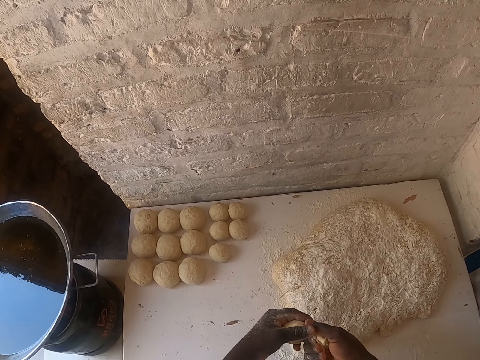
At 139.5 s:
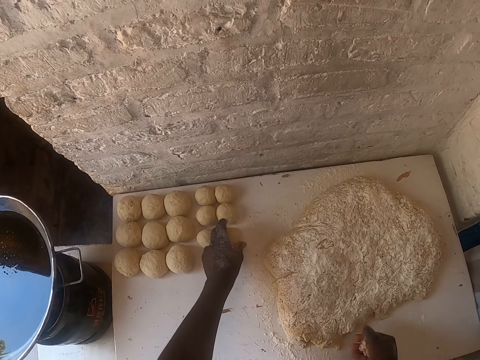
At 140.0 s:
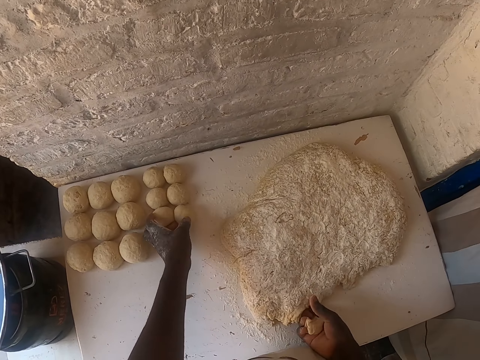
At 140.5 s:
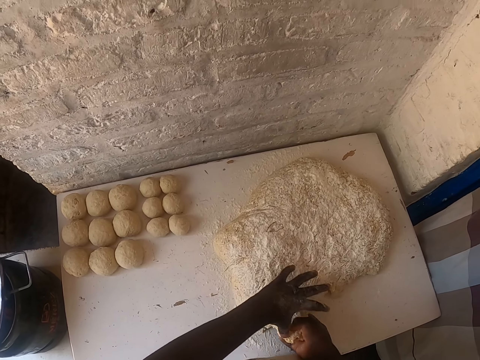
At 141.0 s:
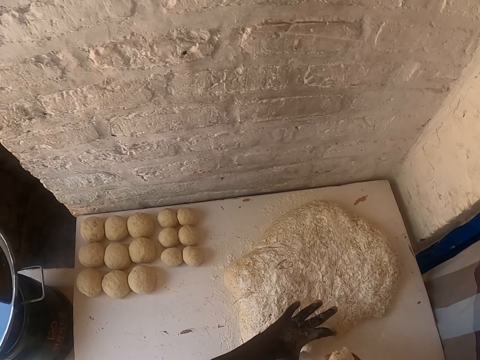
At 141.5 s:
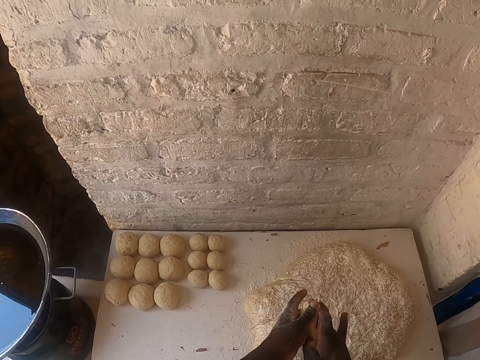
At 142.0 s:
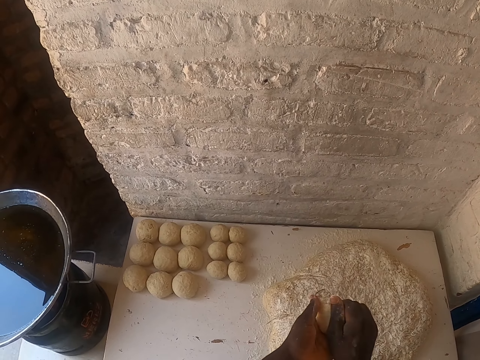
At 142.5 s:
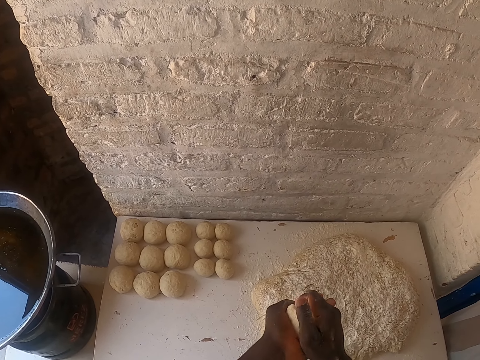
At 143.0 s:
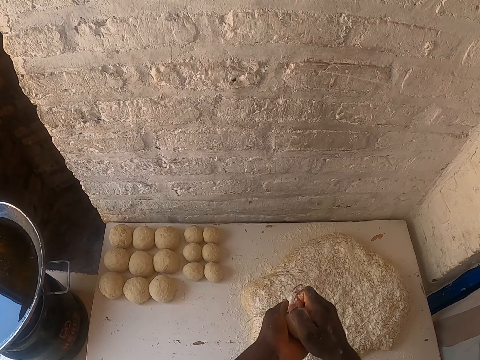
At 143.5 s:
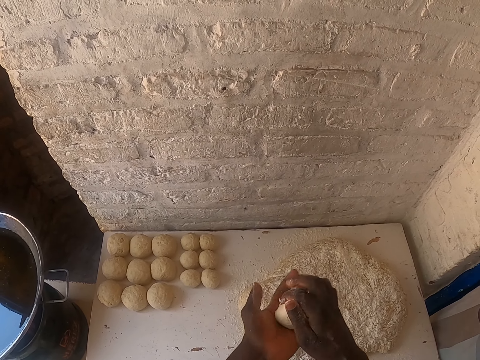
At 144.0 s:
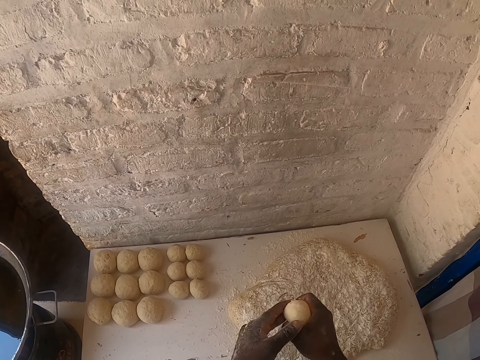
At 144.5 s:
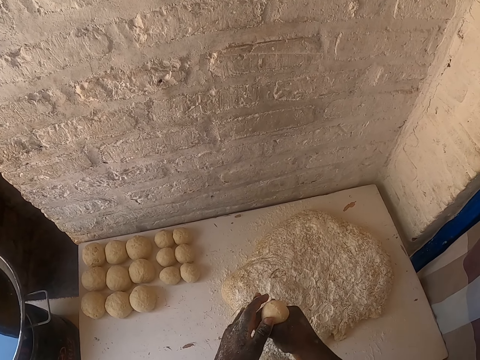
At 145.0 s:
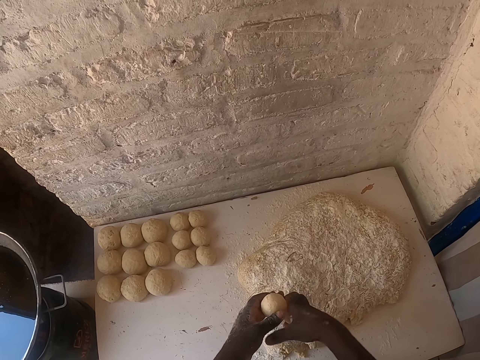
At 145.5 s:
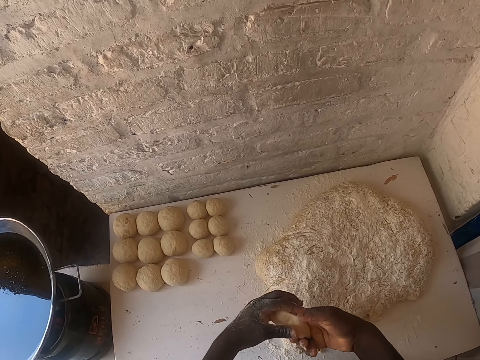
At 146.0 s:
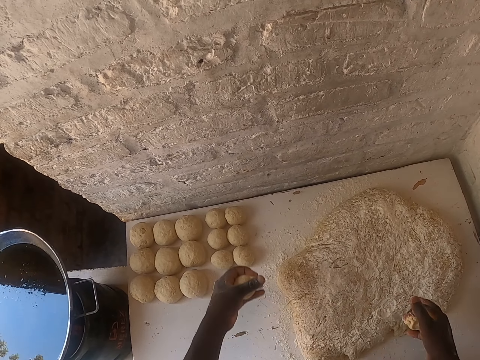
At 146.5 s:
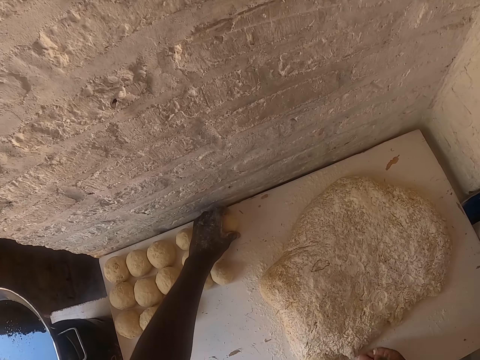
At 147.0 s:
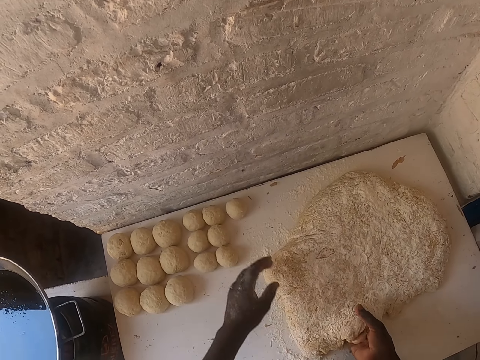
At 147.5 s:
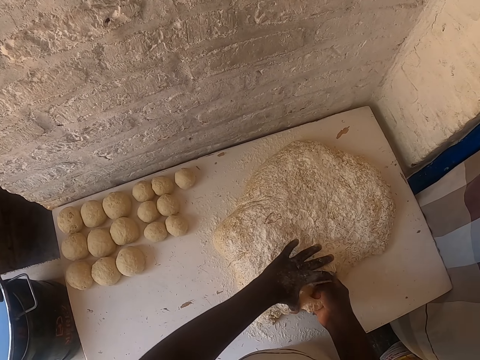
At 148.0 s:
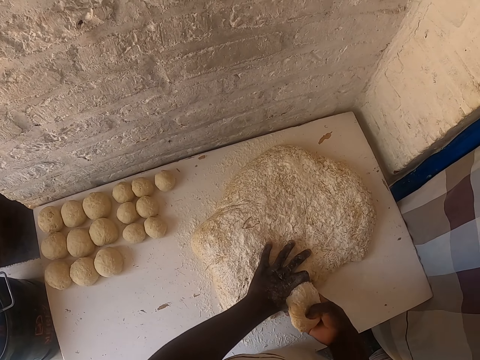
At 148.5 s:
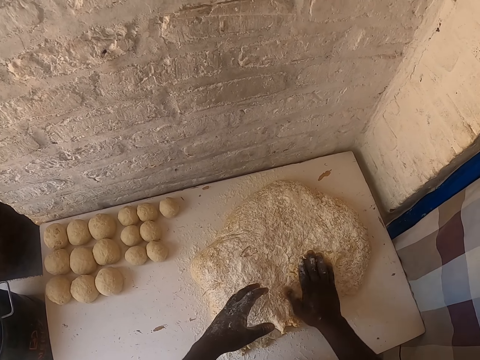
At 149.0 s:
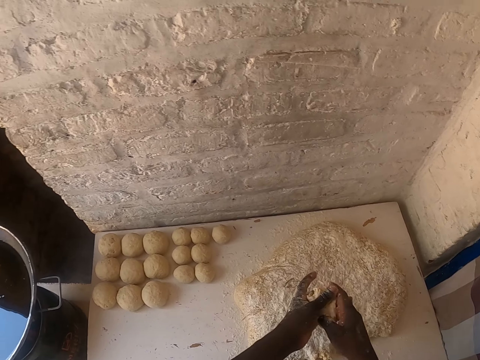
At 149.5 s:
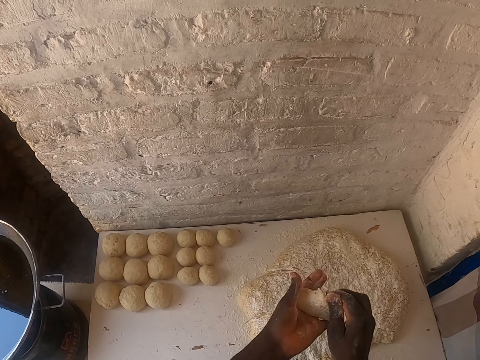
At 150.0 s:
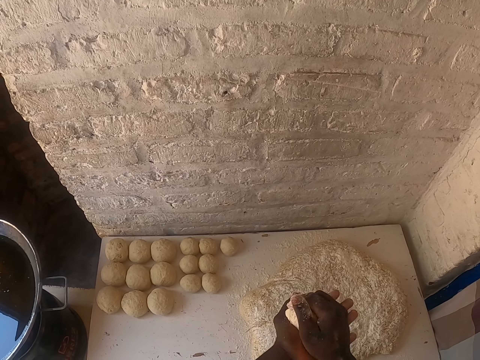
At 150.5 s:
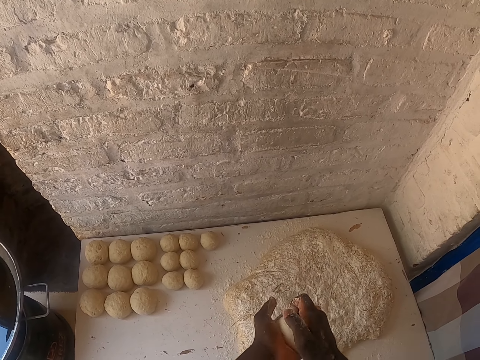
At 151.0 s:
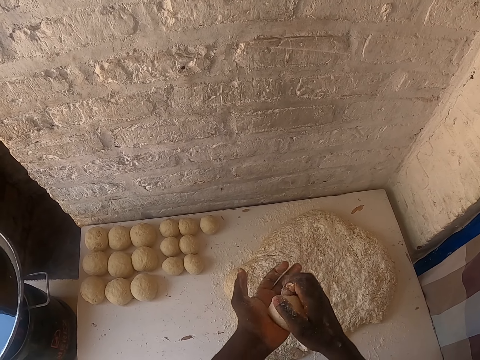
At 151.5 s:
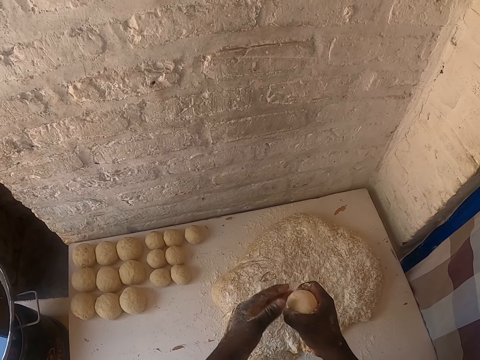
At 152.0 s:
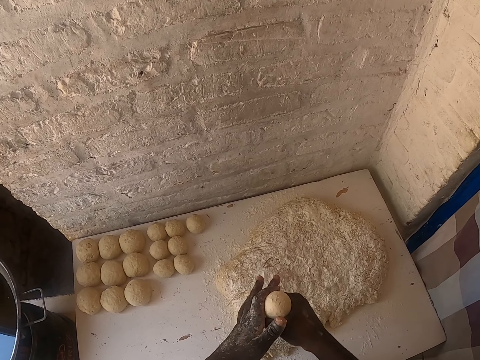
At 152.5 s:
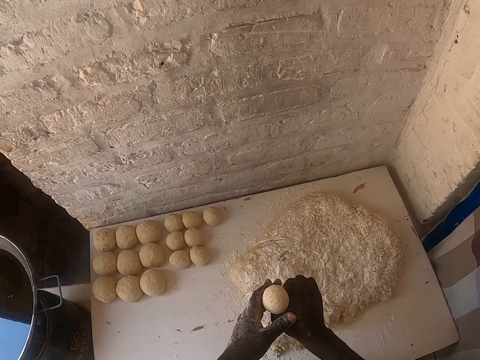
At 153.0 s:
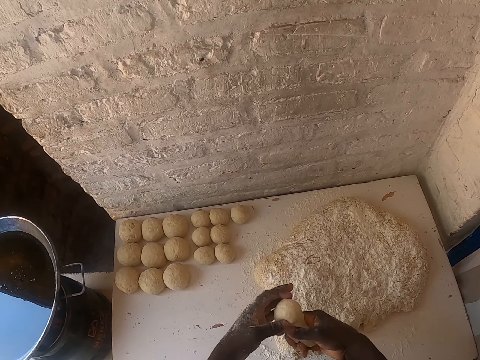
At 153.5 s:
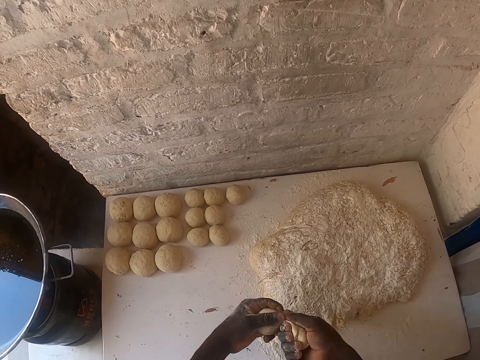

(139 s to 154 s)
The camera wearer cuts the dough. They place the dough on the table. They cut the dough with the hand. They shape the dough. They cut the dough. They place the dough on the table. They cut the dough with the hand. They shape the dough. They cut the dough.

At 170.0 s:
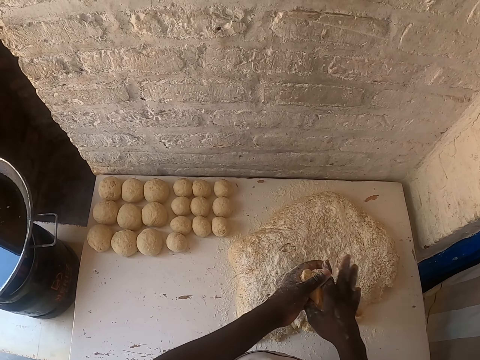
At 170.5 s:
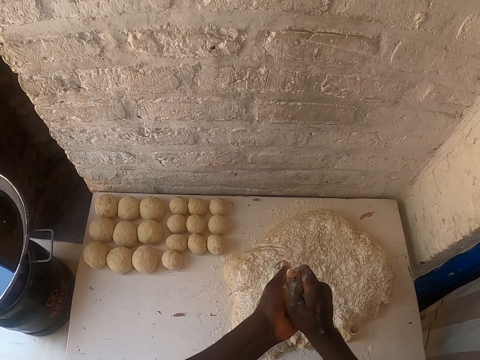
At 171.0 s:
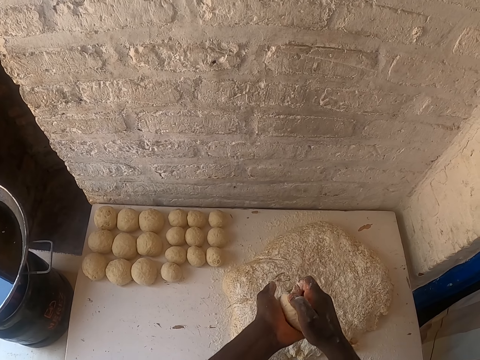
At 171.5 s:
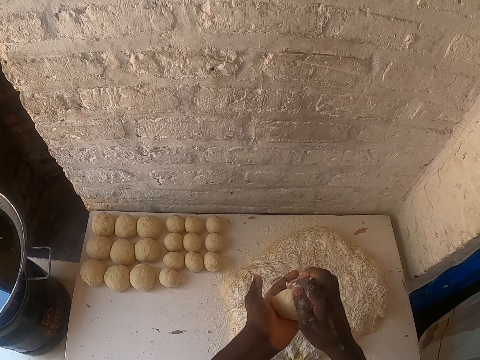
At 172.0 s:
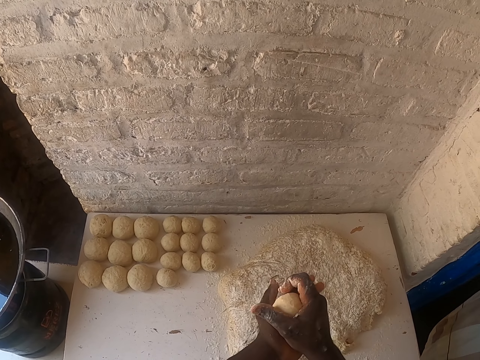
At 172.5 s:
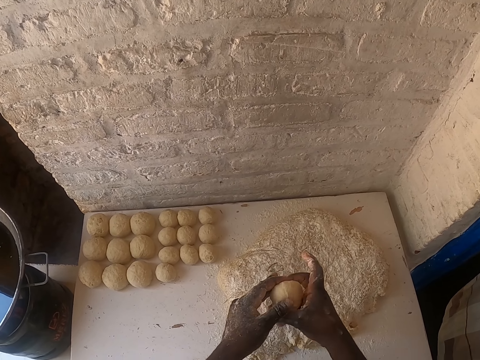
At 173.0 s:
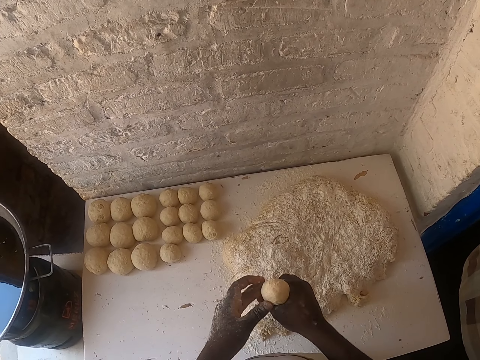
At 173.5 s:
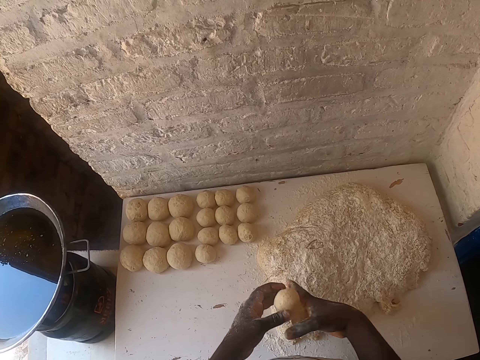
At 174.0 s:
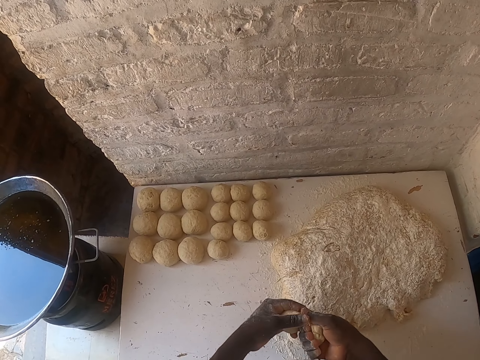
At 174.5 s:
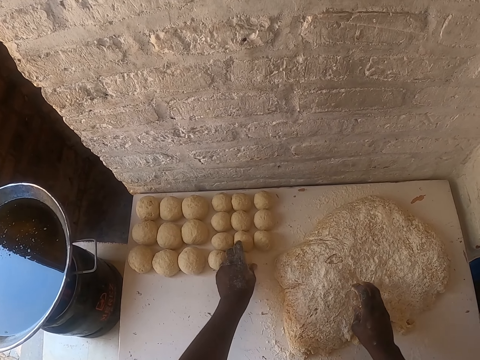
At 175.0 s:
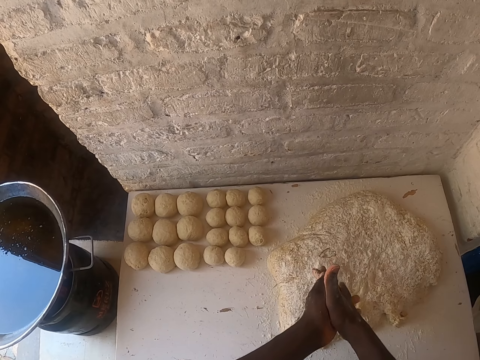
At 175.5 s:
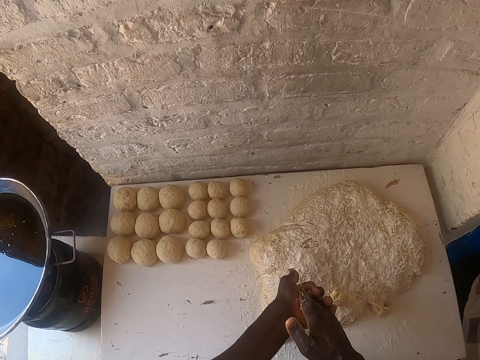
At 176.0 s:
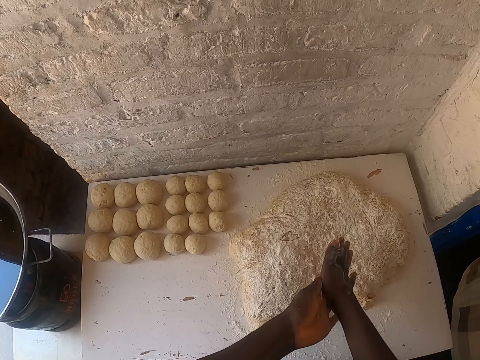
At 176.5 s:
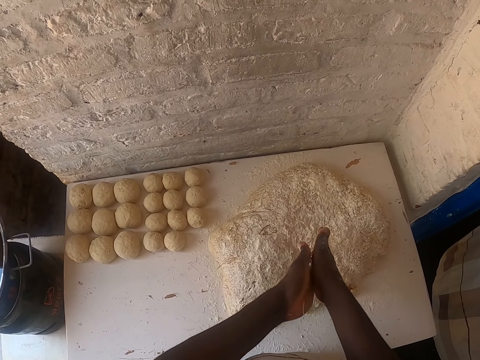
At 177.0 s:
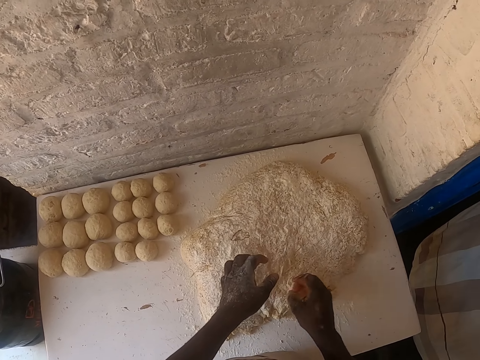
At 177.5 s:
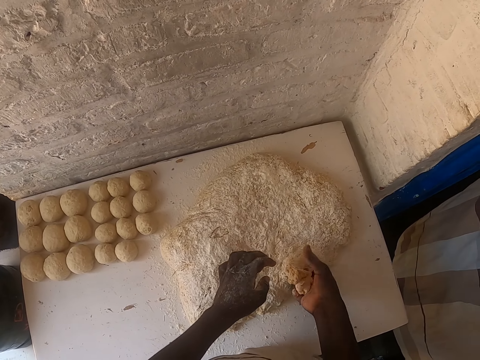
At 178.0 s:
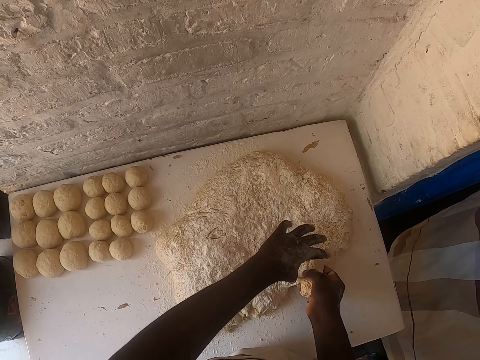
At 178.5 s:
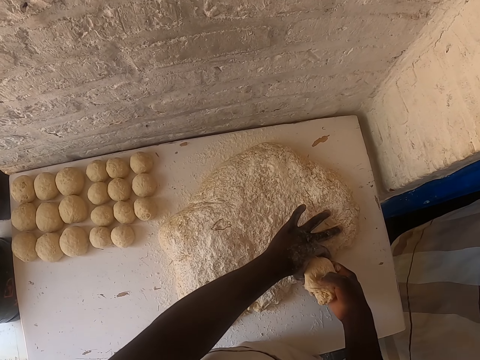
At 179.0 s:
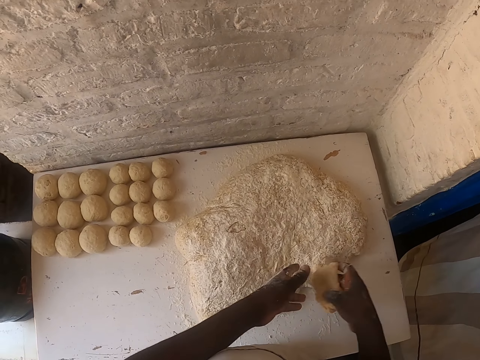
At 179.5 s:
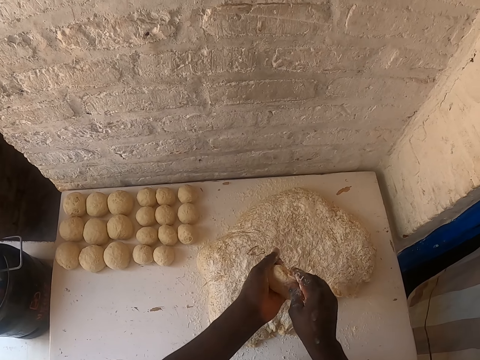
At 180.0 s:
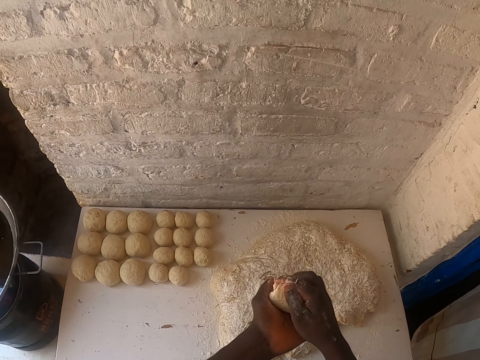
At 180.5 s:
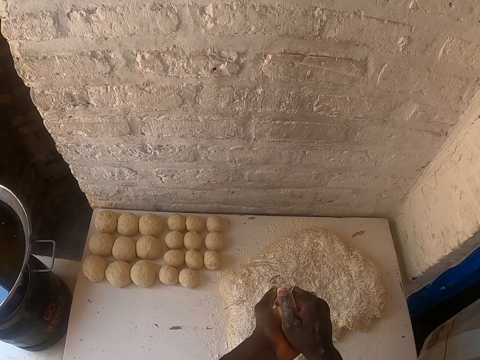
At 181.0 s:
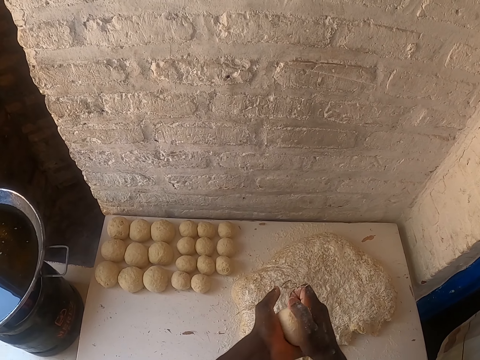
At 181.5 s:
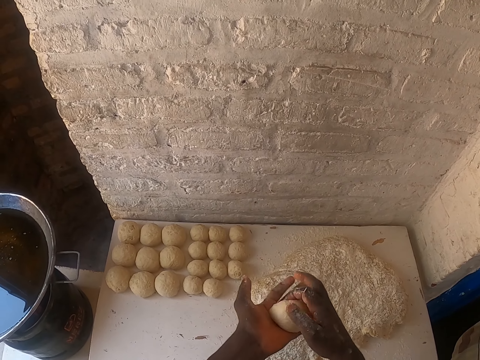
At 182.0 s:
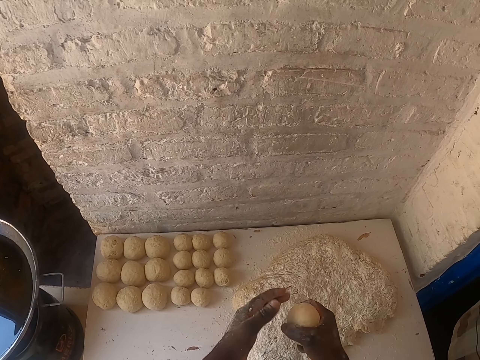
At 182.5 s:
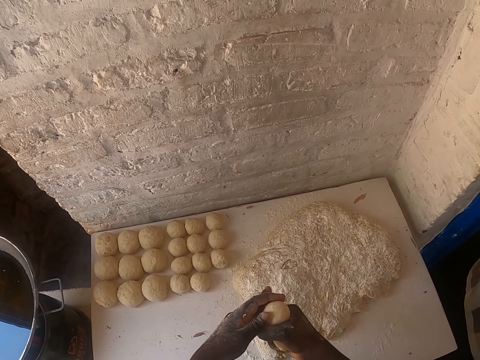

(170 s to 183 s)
The camera wearer shapes the dough. He cuts the dough. He places the dough on the table. He rubs his hands together. He cuts the dough with the hand. He shapes the dough.
